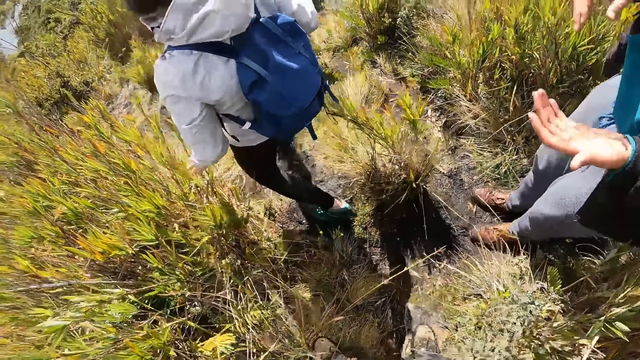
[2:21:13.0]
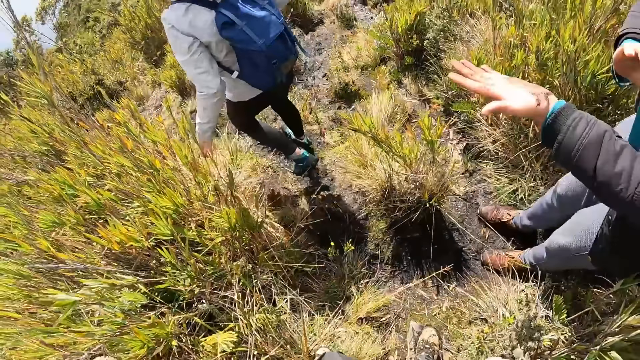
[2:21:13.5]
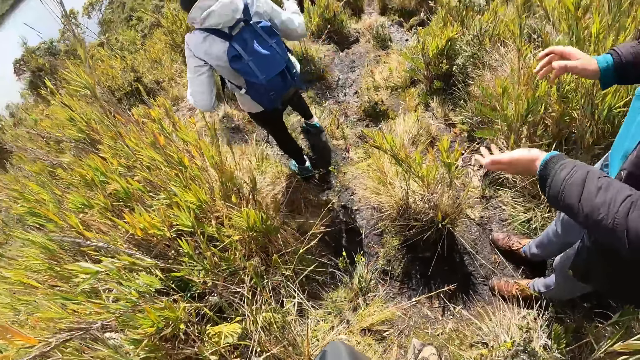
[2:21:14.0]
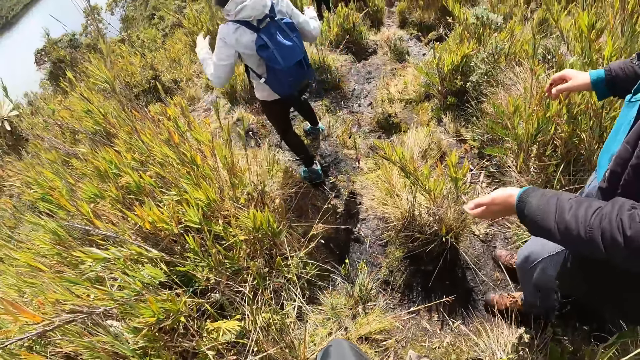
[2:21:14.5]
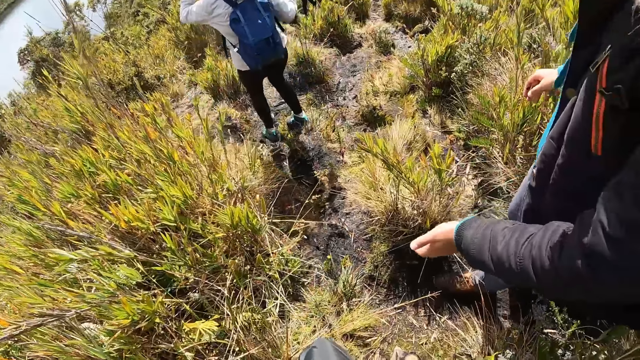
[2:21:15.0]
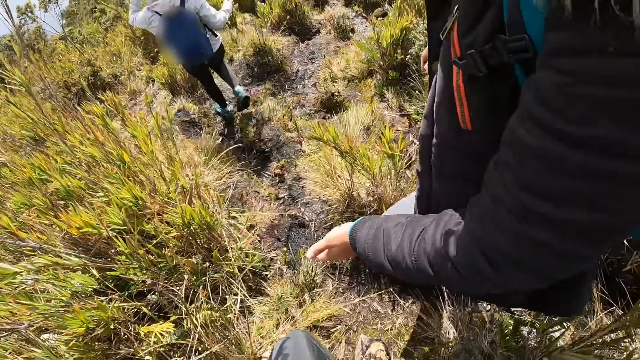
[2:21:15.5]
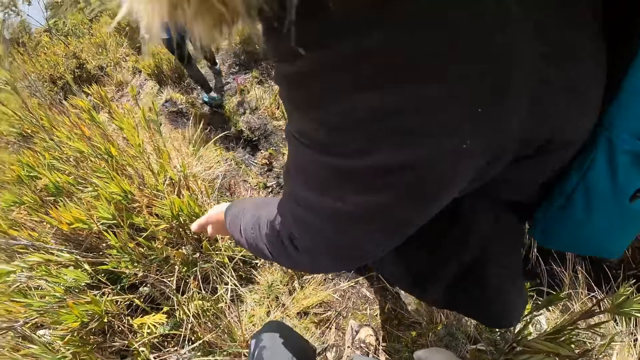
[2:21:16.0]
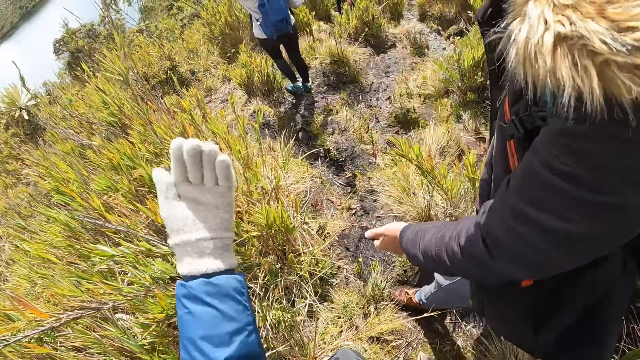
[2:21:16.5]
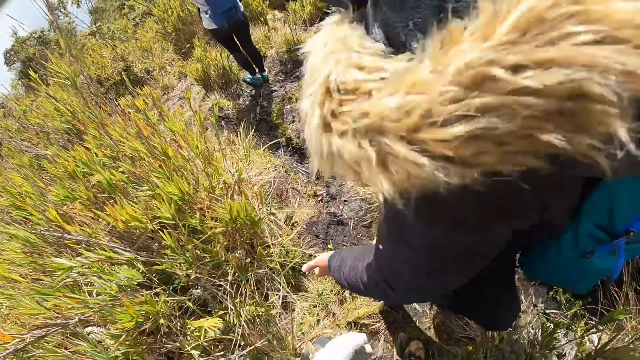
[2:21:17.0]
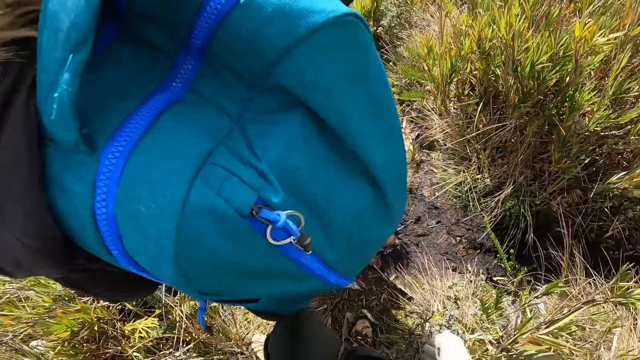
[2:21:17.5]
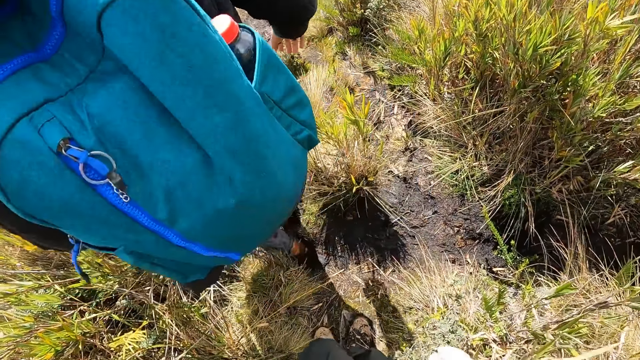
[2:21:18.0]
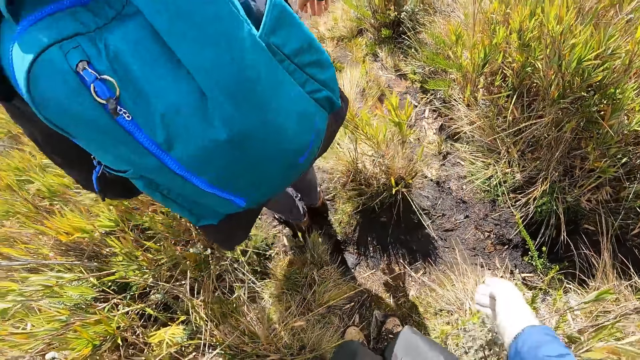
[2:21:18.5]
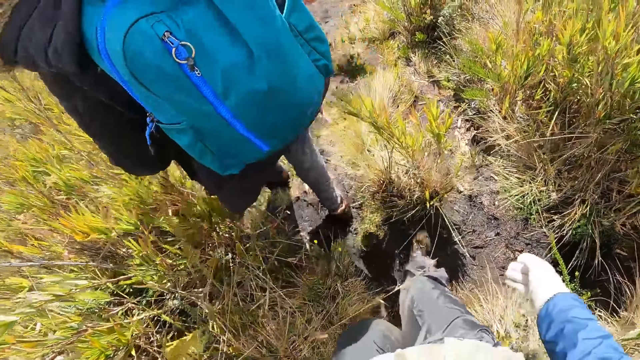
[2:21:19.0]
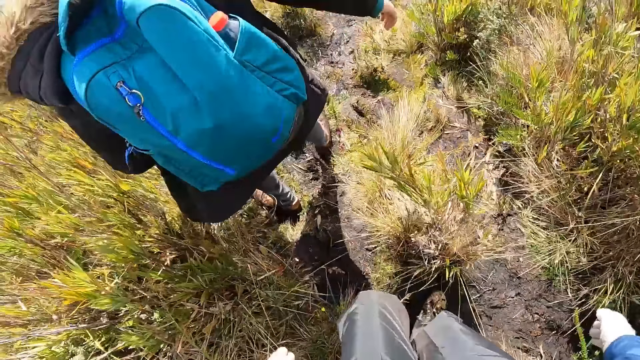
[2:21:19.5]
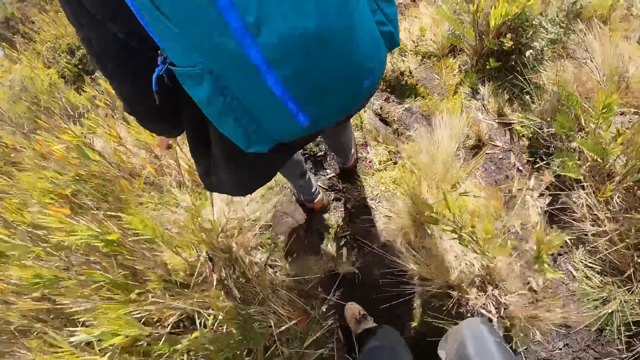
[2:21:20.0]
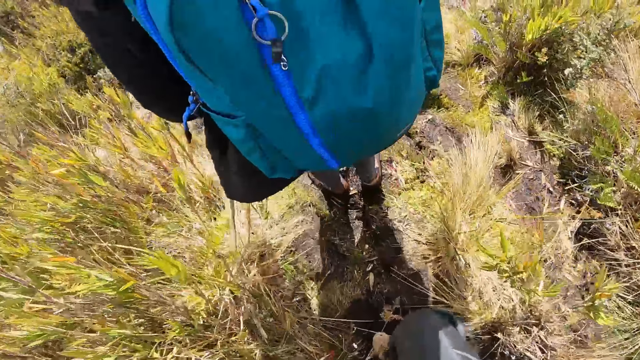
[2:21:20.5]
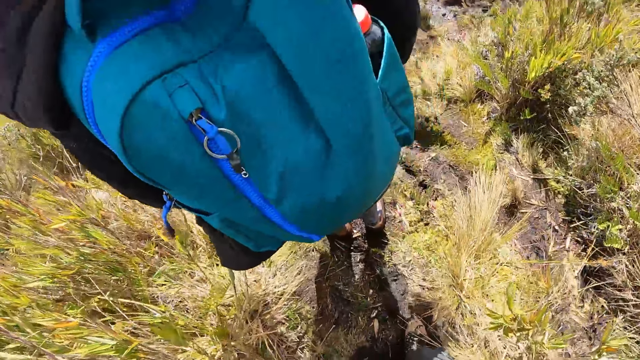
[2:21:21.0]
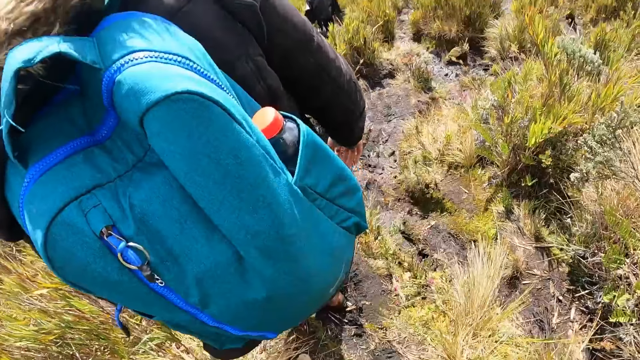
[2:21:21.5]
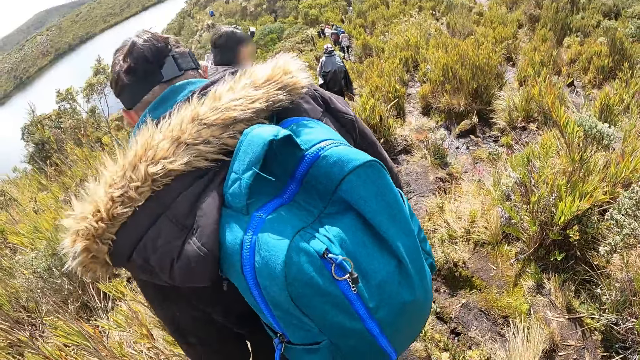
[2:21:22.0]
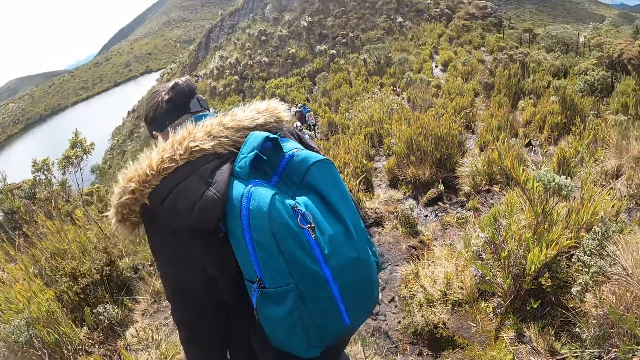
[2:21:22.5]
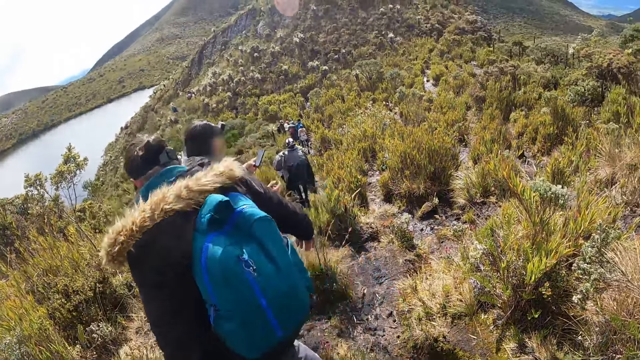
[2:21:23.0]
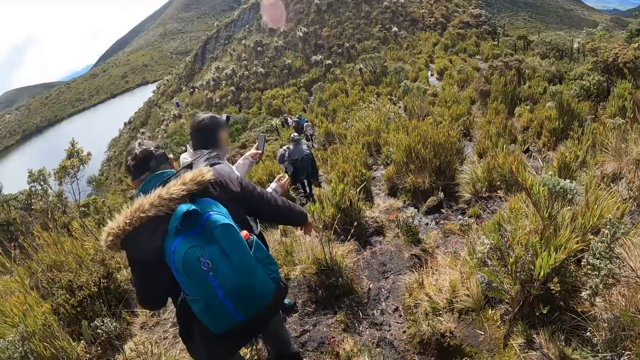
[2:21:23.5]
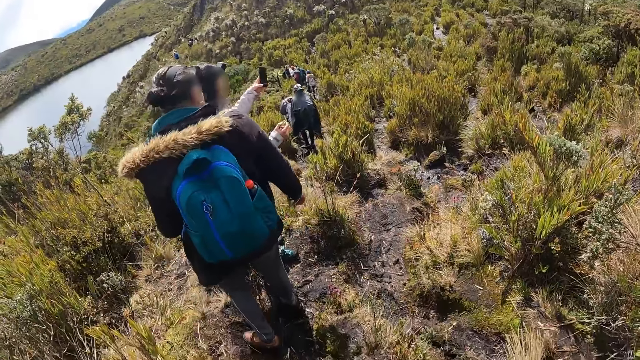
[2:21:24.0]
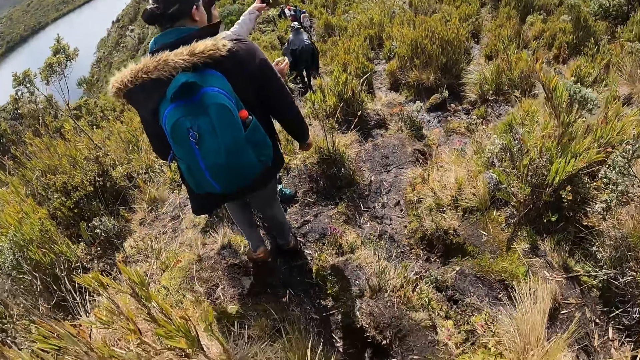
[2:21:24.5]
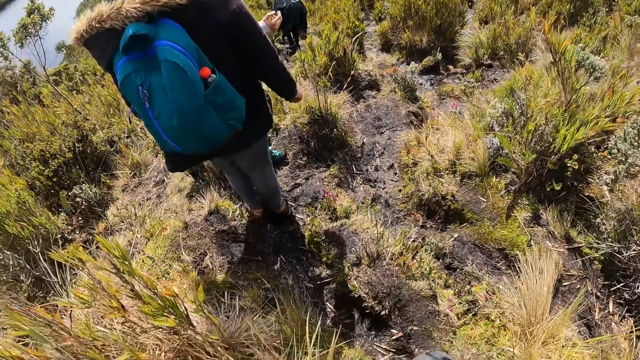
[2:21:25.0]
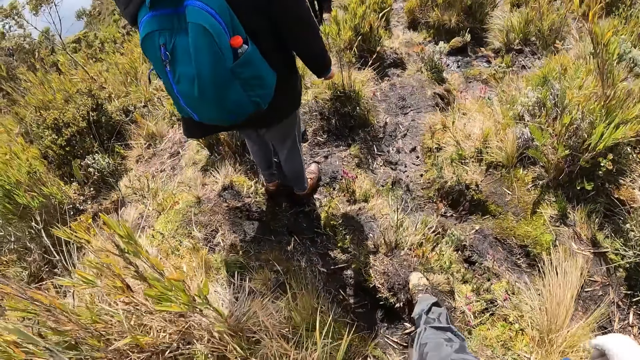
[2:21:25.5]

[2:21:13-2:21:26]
The woman interacts with the camera wearer. The camera wearer walks down the mountain with the woman and another woman. The other woman operates a phone in her left hand.

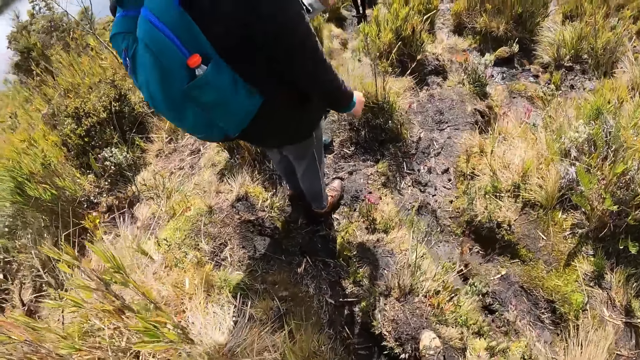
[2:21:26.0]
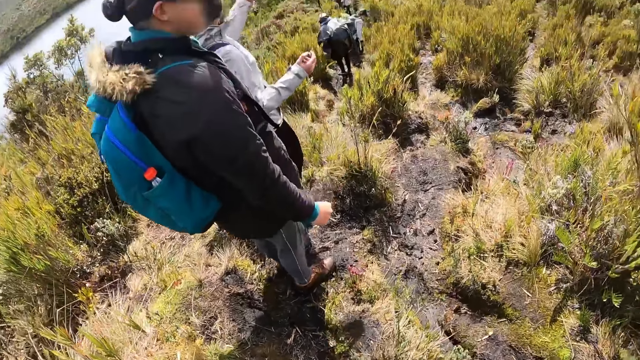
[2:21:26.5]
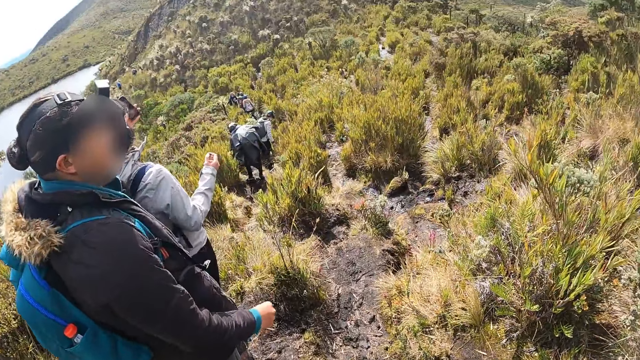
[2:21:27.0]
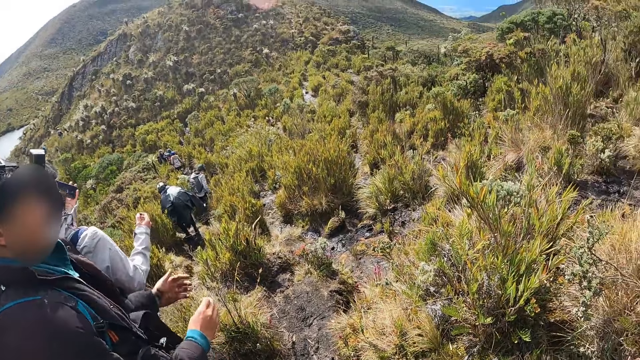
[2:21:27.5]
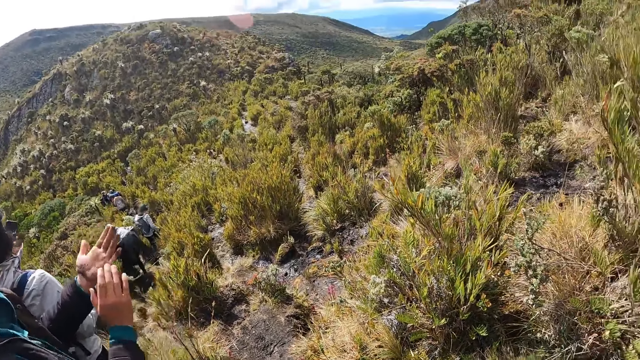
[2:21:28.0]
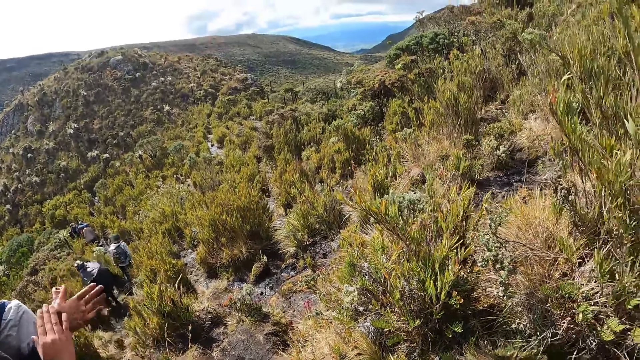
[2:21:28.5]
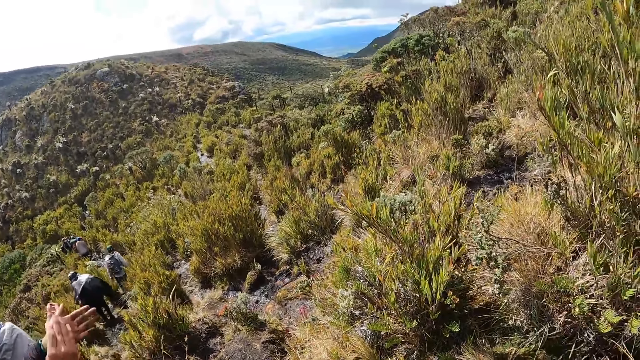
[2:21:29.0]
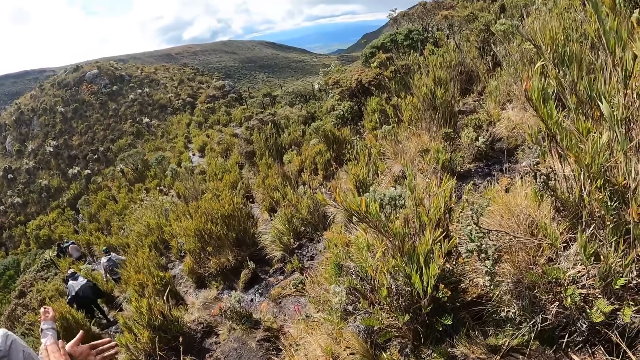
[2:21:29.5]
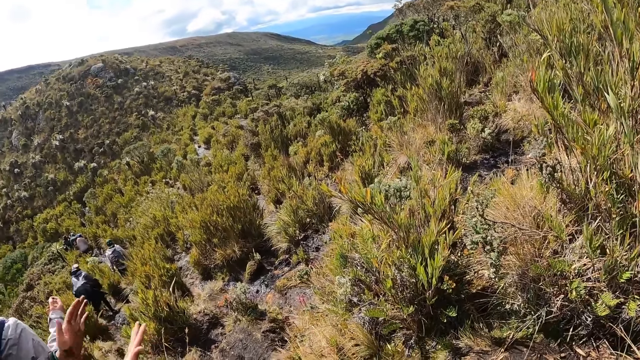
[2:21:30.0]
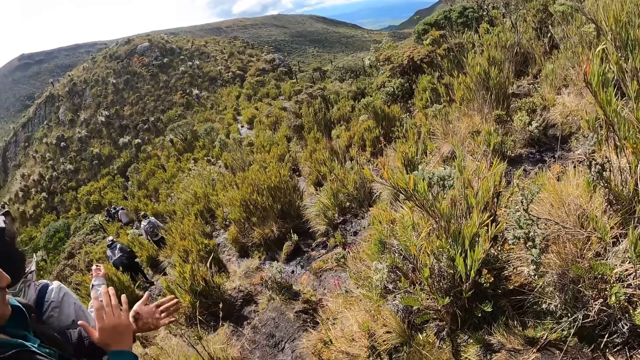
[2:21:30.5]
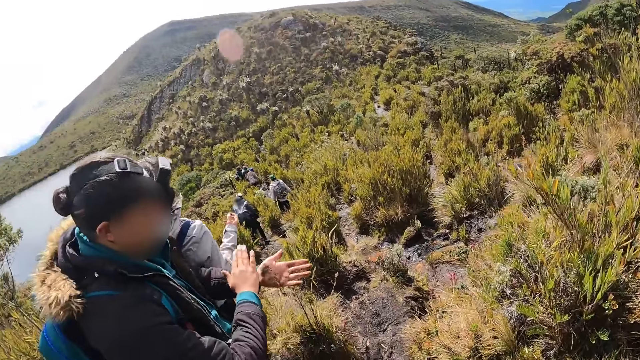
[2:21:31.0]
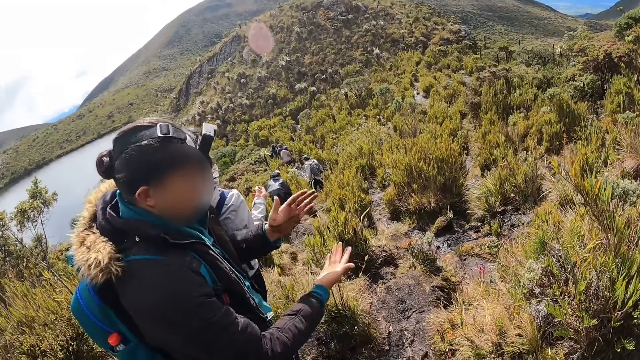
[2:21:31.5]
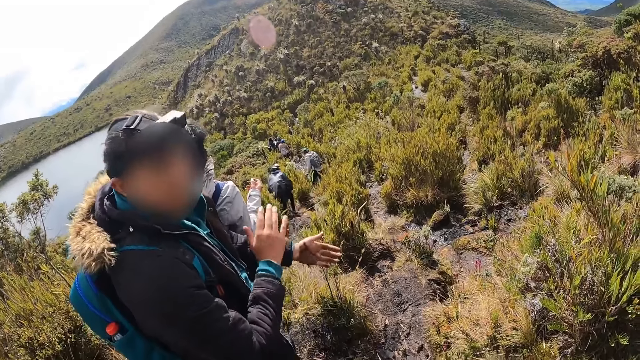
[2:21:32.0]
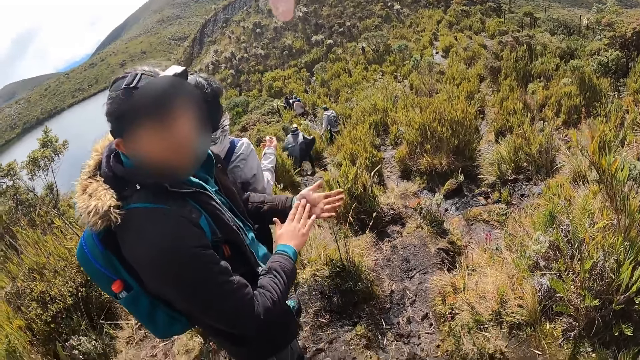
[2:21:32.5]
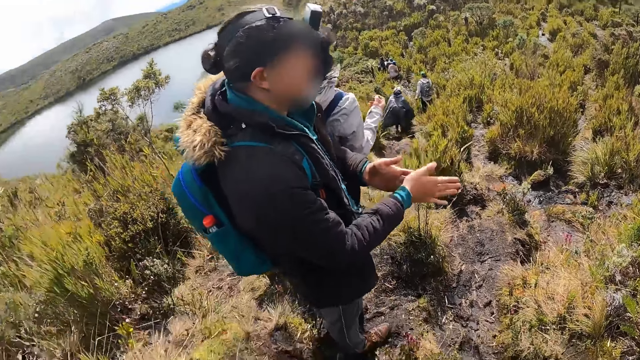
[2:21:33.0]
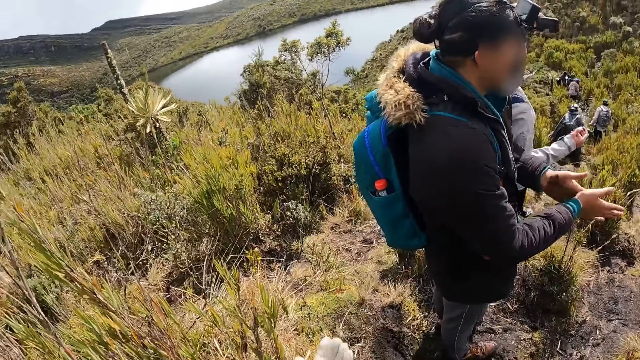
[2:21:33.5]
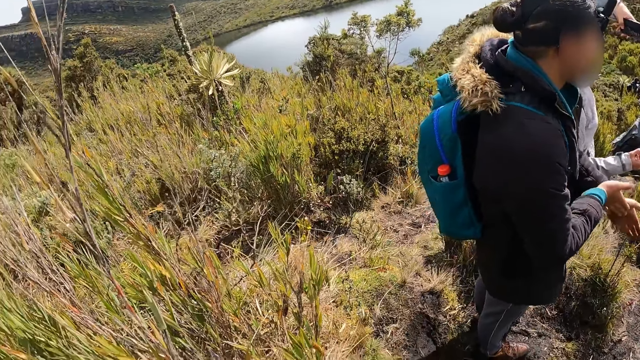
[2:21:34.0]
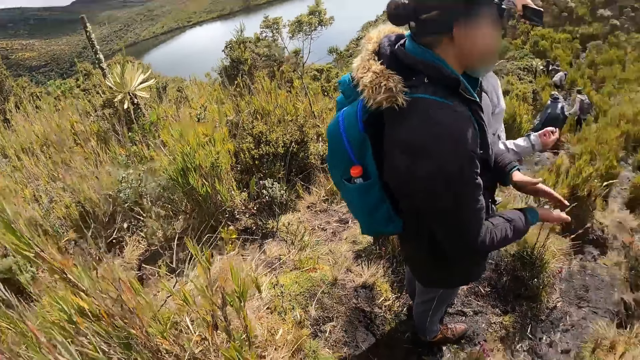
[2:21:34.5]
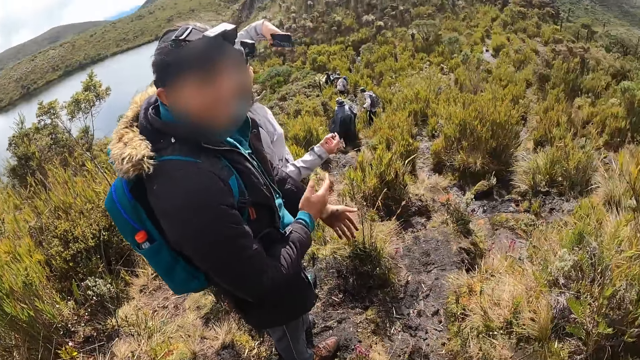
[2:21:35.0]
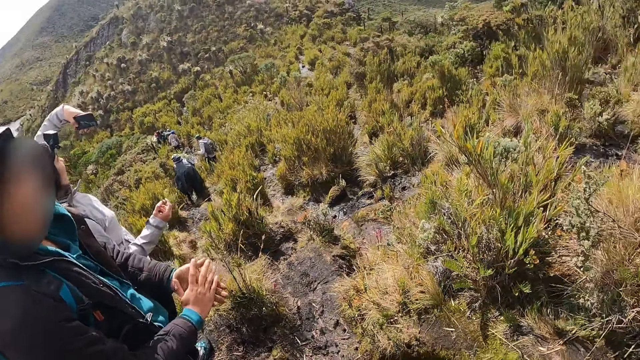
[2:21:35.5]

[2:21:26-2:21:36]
The woman dusts off dirt from her left hand with her right hand.
